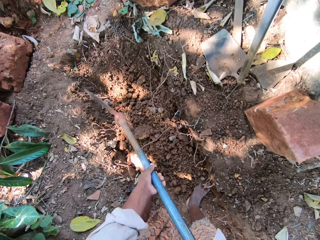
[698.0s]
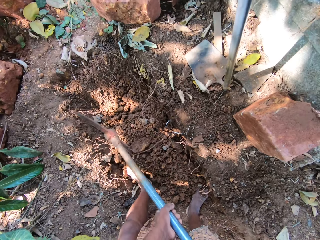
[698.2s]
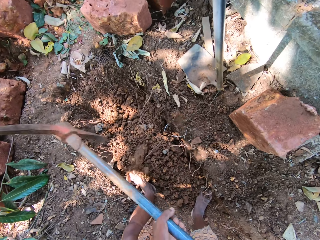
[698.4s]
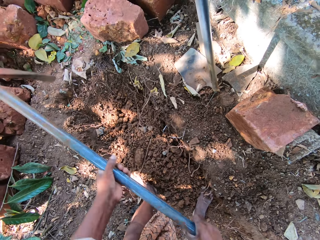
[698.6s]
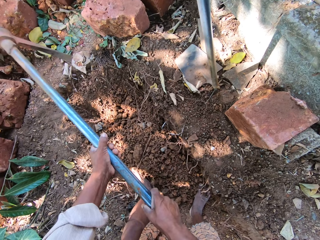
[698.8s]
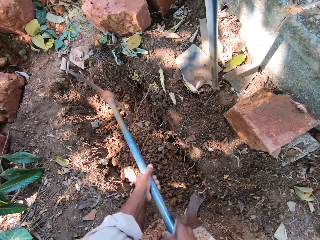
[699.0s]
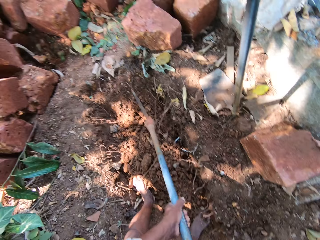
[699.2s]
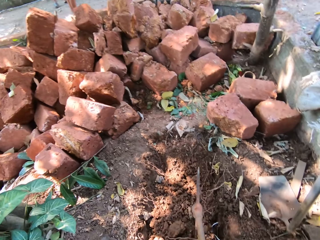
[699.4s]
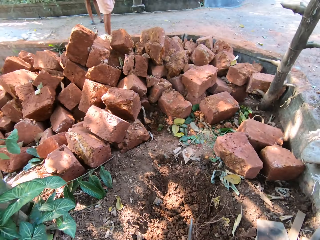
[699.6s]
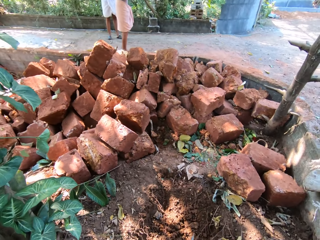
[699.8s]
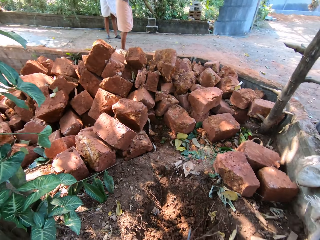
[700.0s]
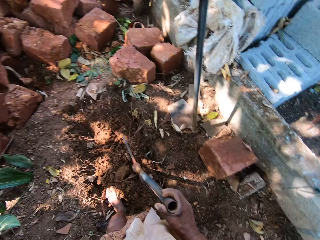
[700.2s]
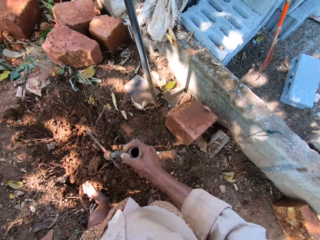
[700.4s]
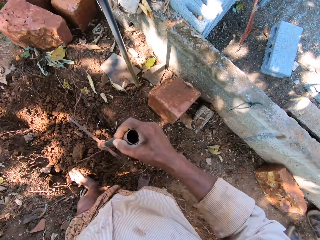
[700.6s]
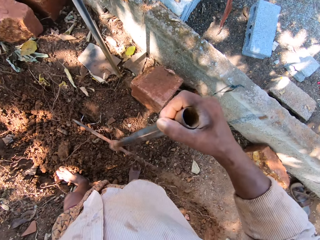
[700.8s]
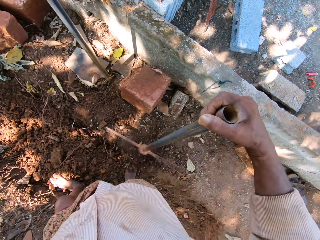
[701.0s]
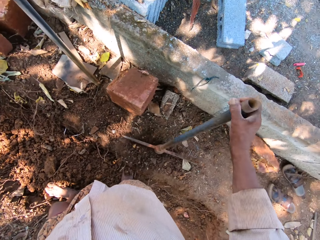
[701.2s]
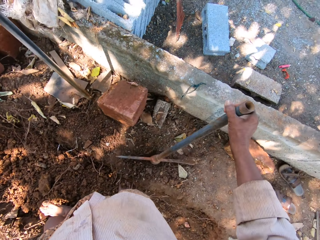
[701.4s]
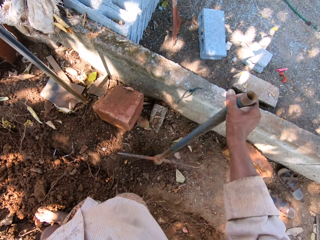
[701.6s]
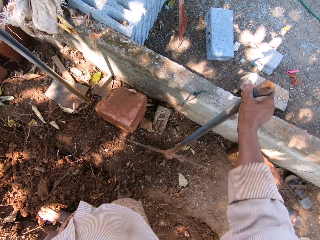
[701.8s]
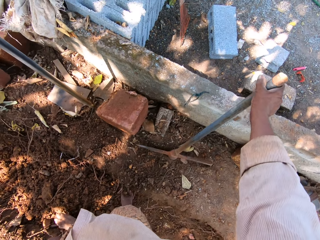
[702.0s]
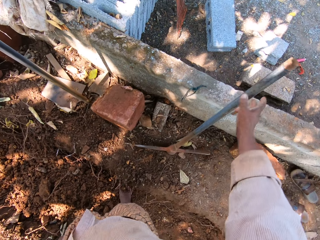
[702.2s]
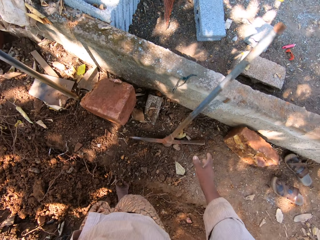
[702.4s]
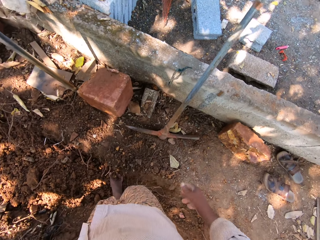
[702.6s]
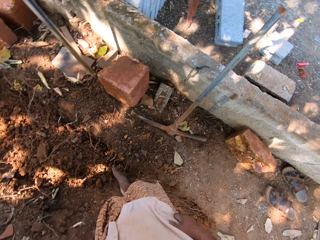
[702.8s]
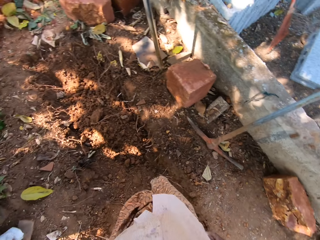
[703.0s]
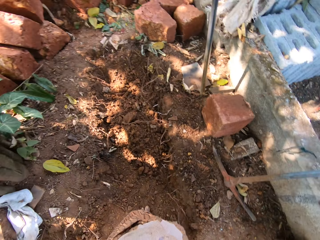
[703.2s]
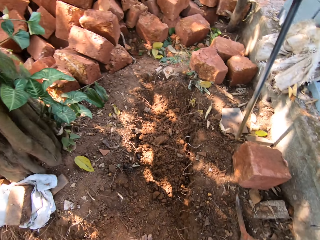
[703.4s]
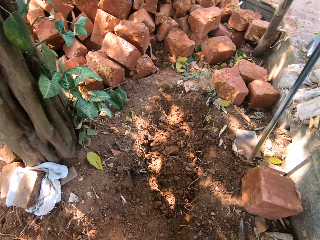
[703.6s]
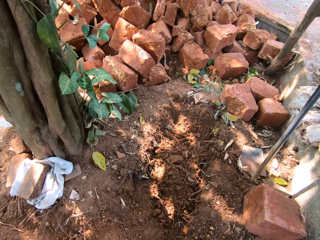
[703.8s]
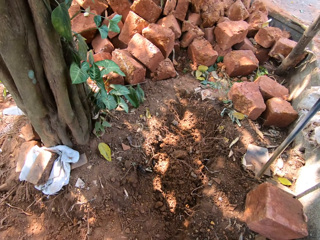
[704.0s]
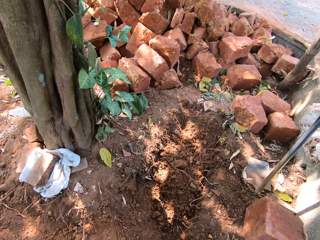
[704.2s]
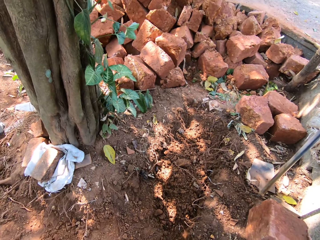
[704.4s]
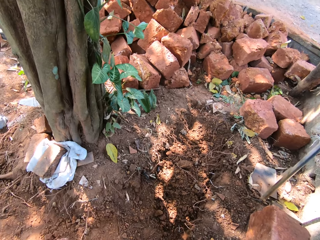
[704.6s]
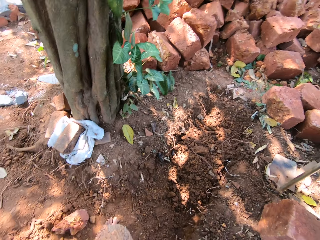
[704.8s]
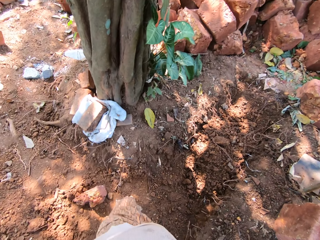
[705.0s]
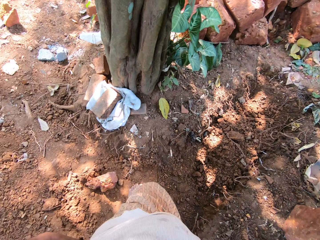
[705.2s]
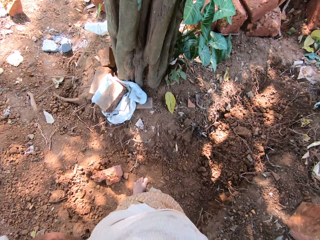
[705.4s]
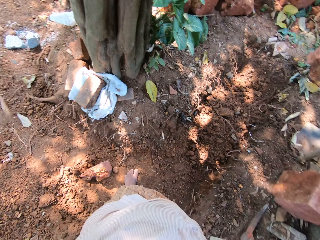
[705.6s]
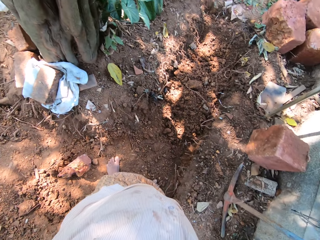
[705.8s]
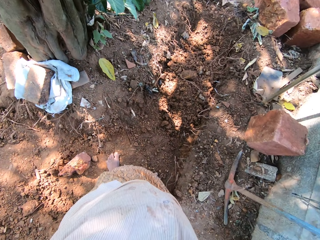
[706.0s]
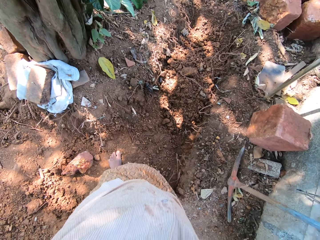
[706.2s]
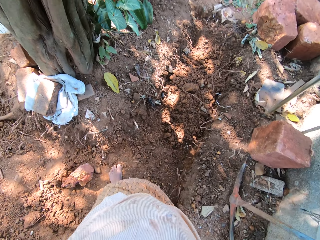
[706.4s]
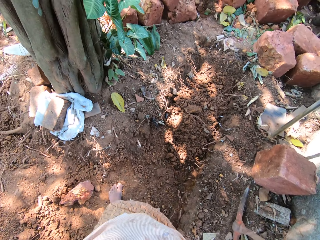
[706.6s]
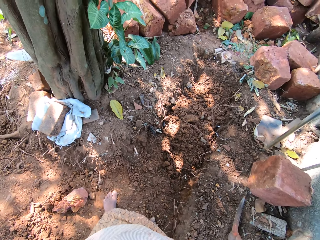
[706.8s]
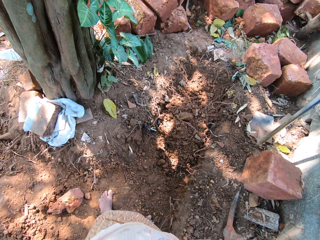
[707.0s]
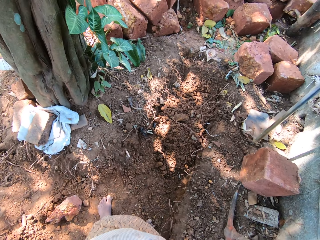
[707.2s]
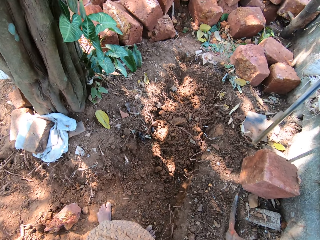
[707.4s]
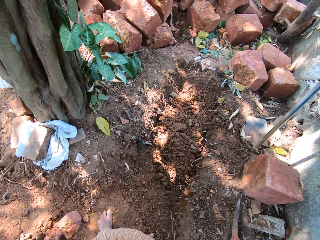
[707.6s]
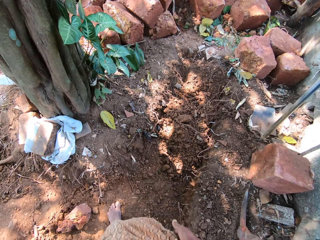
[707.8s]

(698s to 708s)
The camera wearer turns round. He hits the pickaxe in his right hand on the ground. He rests the pickaxe in his right hand on a wall. He turns round.

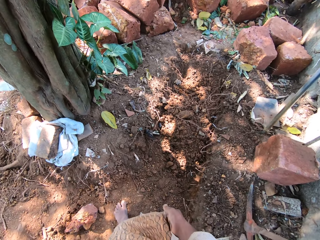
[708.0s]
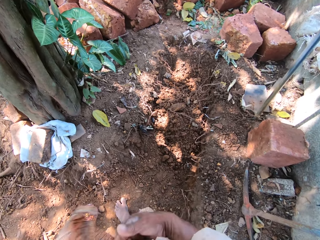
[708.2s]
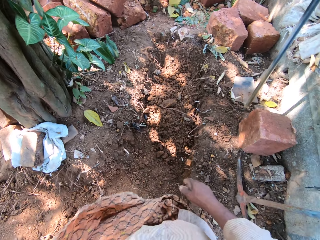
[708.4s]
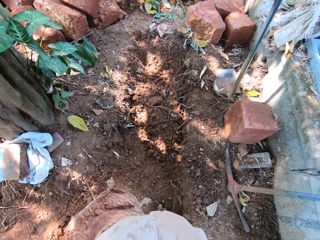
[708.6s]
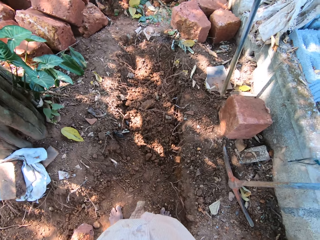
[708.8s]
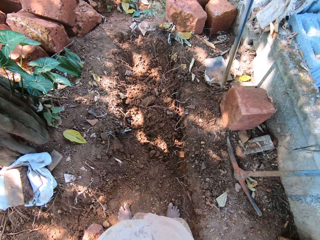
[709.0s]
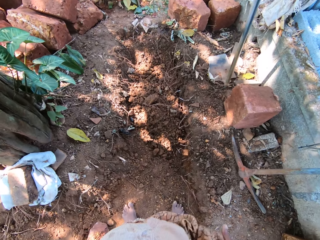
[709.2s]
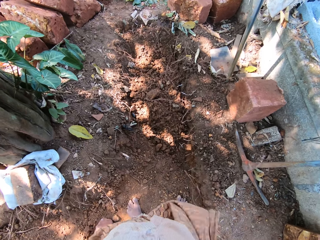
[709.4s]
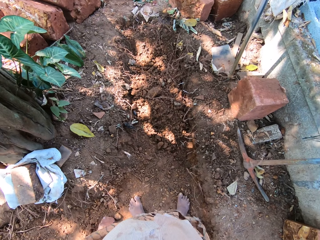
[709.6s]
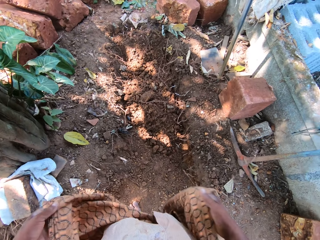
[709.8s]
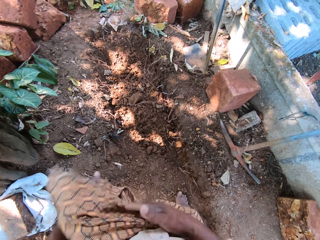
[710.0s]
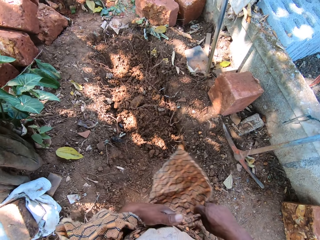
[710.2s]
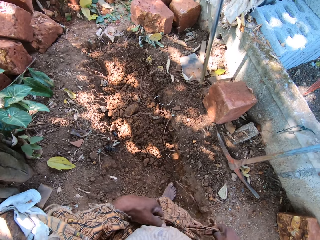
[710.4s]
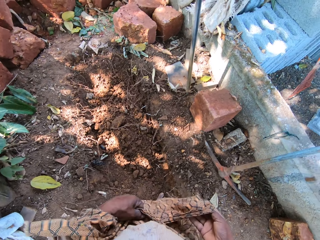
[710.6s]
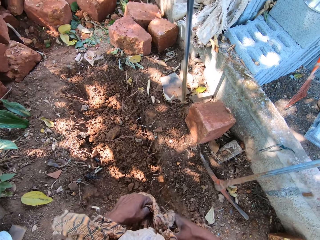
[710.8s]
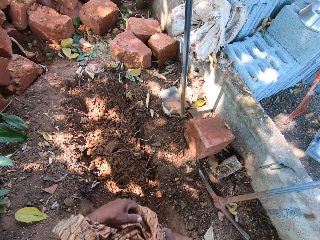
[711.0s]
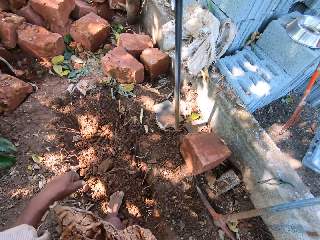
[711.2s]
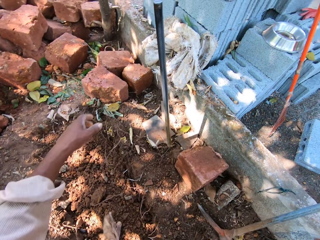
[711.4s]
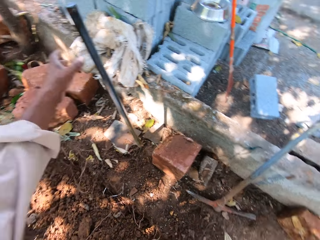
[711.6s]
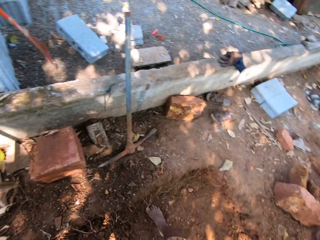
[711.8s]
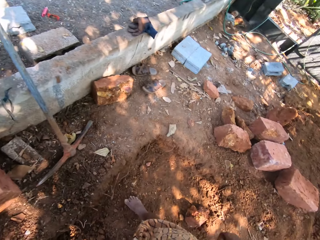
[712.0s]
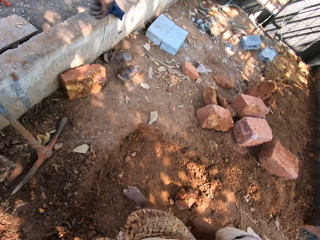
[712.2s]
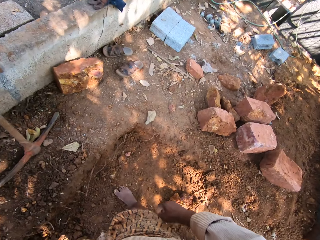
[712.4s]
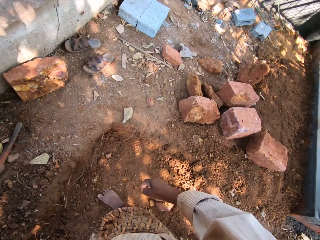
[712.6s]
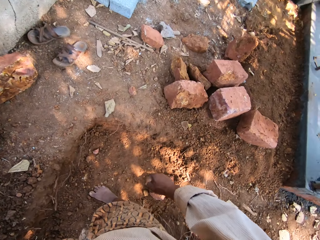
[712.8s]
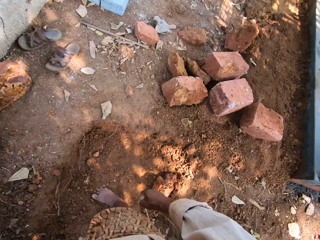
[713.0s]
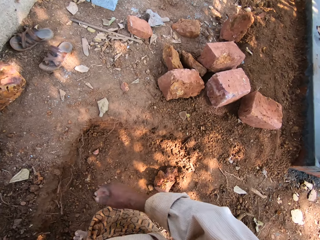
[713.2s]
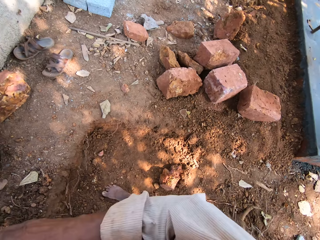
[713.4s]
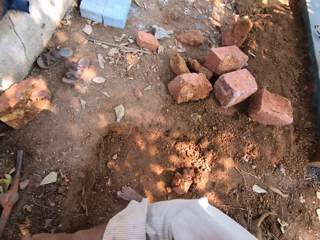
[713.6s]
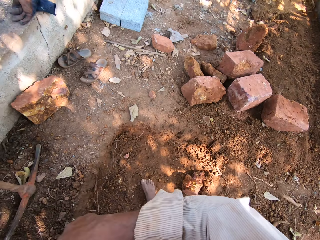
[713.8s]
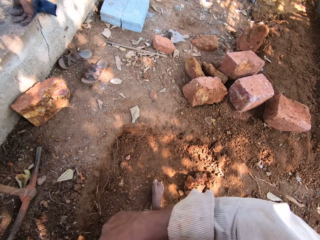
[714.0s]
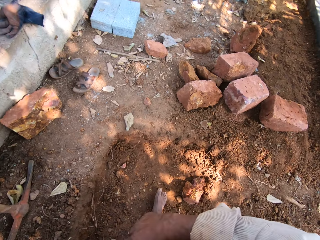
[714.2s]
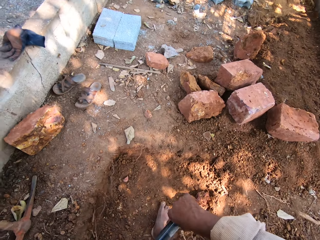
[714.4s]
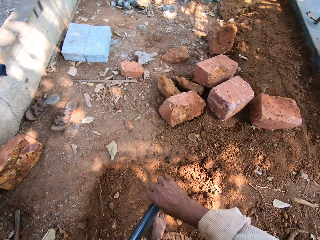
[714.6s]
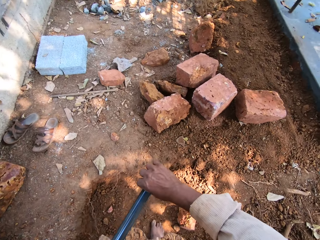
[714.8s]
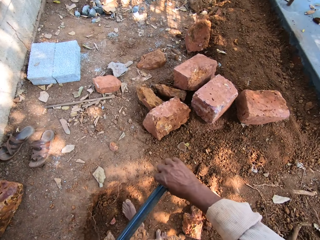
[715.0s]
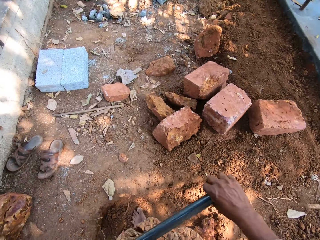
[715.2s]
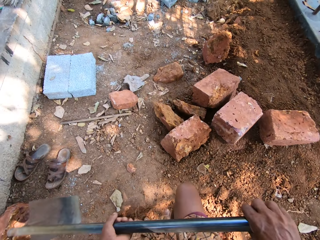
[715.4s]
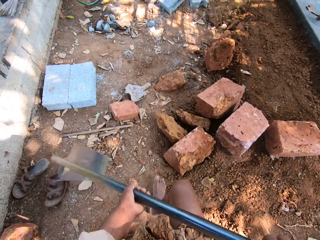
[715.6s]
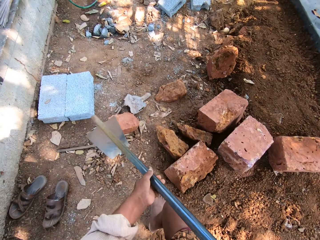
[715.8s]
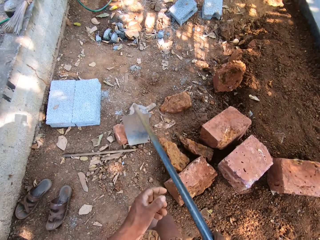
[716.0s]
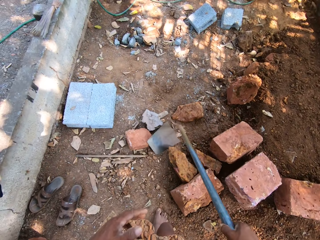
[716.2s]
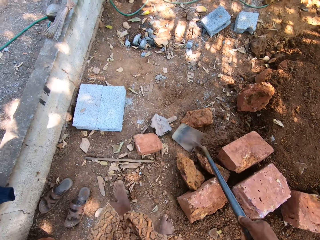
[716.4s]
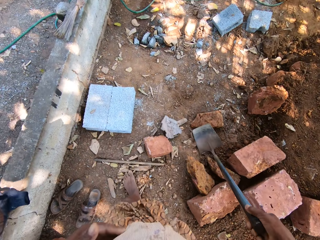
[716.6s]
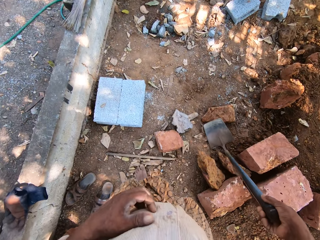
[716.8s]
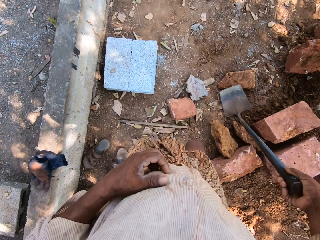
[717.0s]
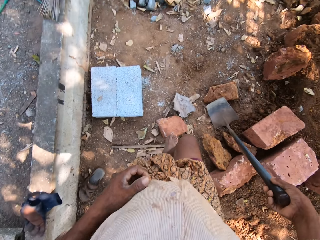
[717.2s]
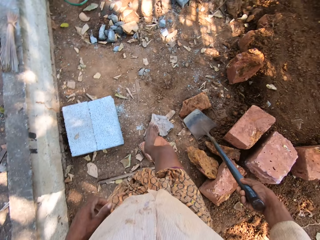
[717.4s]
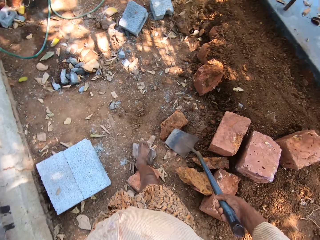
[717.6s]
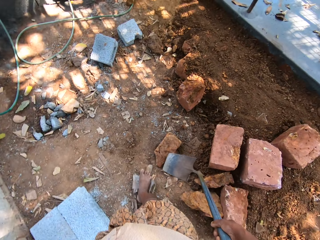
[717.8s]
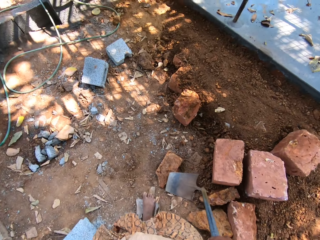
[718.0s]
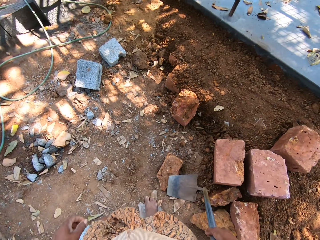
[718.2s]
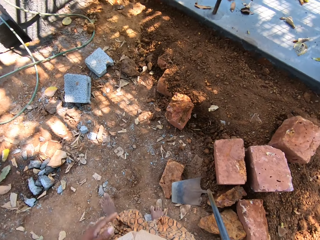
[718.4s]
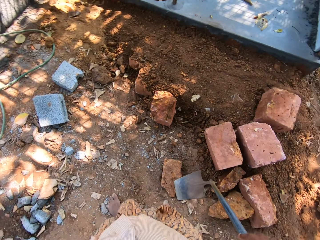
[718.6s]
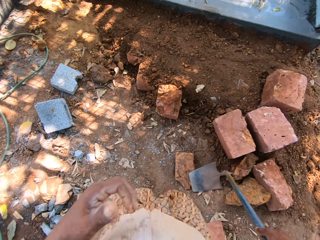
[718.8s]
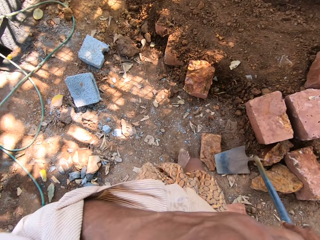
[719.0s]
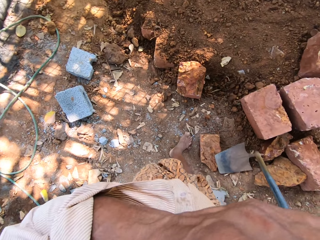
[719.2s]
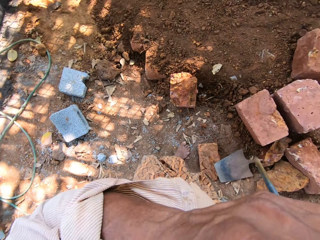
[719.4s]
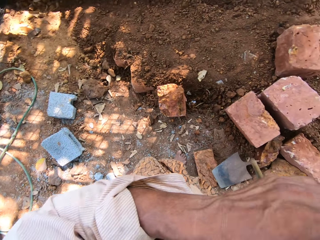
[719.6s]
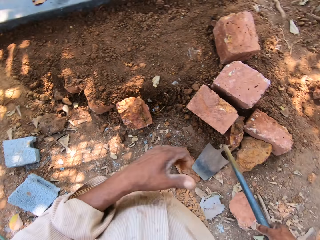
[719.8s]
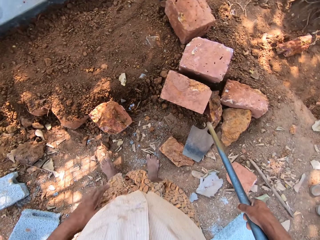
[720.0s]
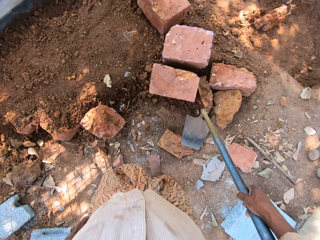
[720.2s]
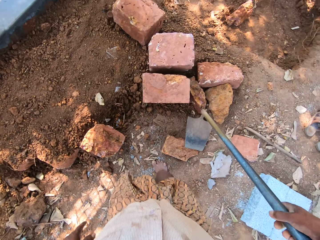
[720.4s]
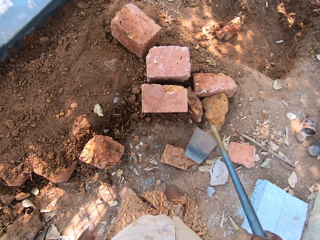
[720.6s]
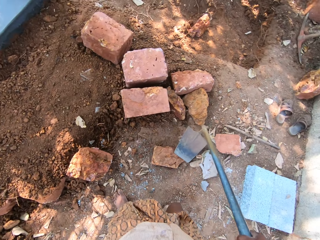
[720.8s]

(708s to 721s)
The camera wearer lifts the edge of the wrapper around his waist with his right hand. He ties the wrapper around his waist with his hands. He holds the cloth. He picks up a hoe or jembe from the ground with his left hand. He holds the jembe. He places the hoe in his right hand on the ground. He walks in the compound. He touches his face with his left hand. He lifts his left hand.
